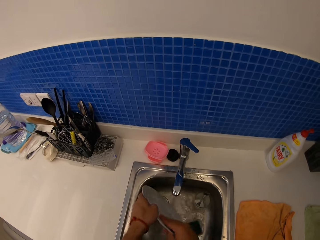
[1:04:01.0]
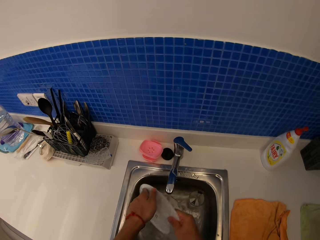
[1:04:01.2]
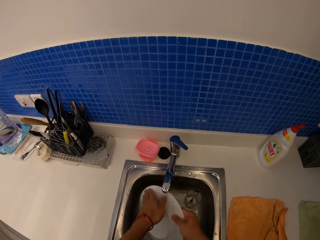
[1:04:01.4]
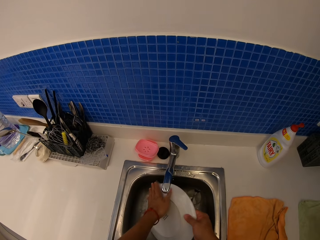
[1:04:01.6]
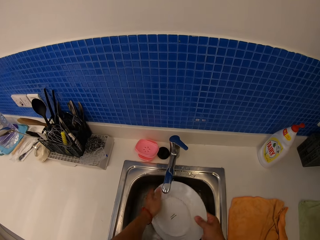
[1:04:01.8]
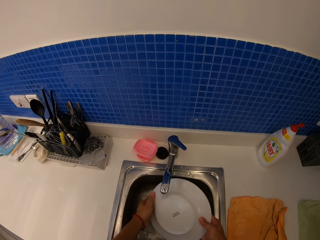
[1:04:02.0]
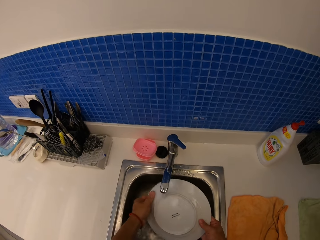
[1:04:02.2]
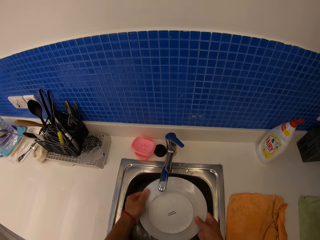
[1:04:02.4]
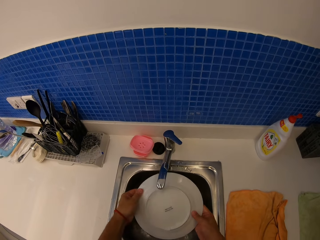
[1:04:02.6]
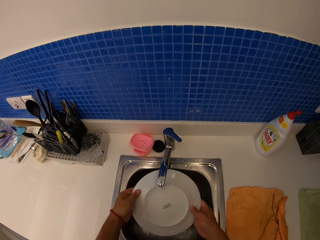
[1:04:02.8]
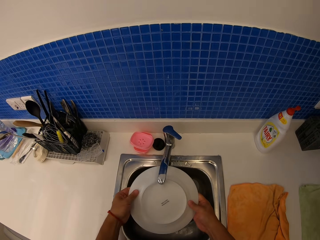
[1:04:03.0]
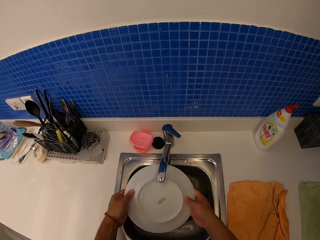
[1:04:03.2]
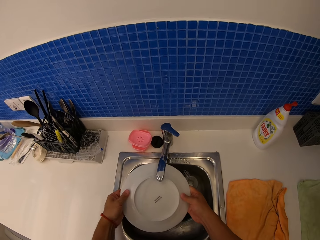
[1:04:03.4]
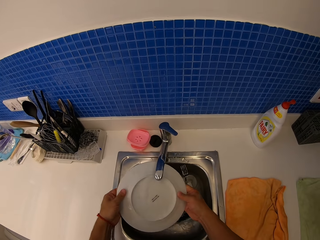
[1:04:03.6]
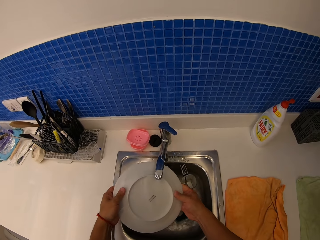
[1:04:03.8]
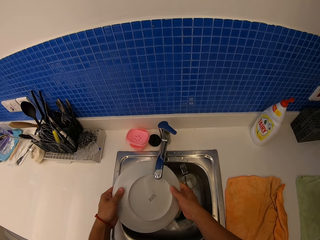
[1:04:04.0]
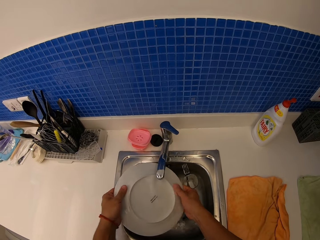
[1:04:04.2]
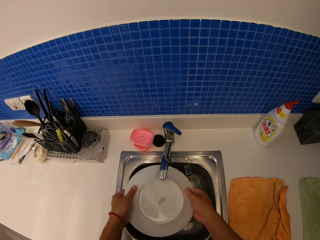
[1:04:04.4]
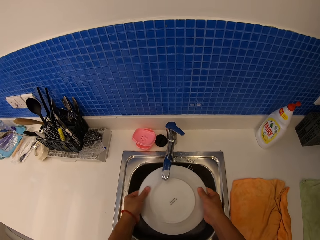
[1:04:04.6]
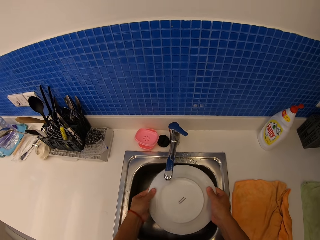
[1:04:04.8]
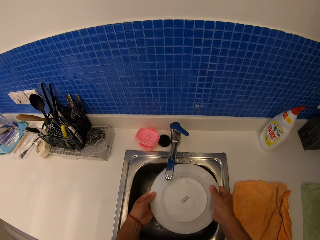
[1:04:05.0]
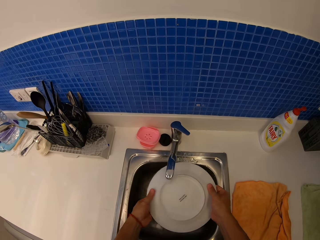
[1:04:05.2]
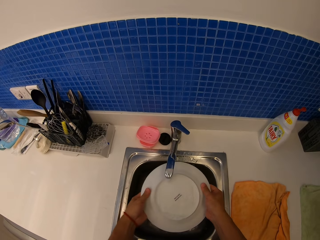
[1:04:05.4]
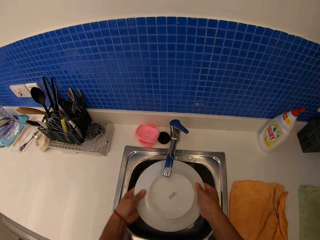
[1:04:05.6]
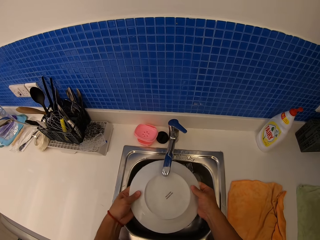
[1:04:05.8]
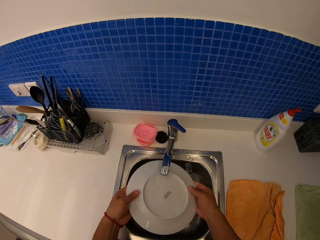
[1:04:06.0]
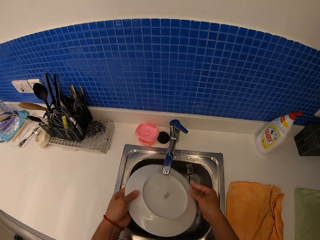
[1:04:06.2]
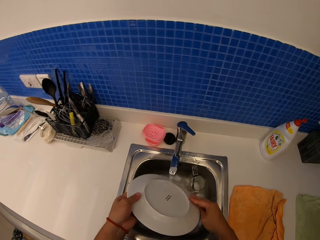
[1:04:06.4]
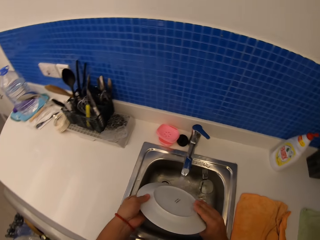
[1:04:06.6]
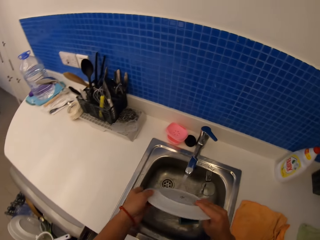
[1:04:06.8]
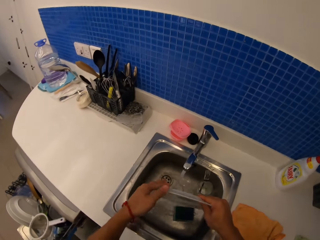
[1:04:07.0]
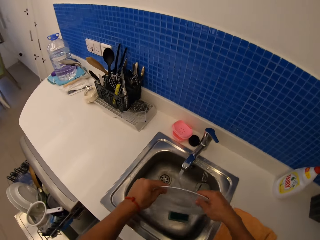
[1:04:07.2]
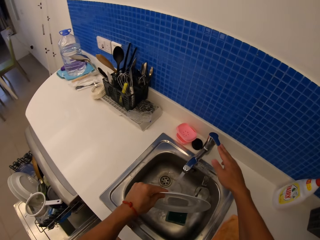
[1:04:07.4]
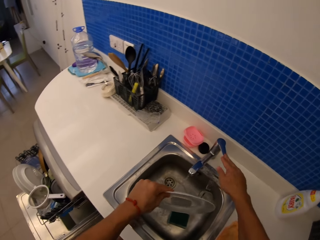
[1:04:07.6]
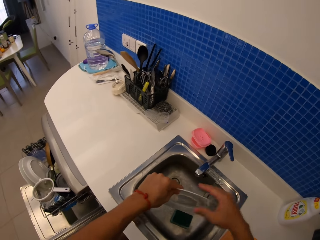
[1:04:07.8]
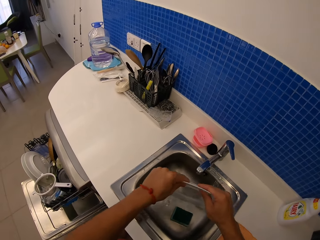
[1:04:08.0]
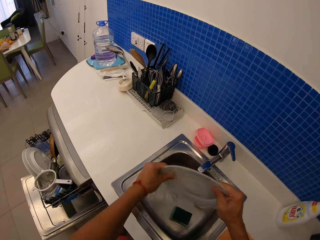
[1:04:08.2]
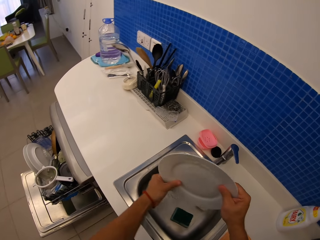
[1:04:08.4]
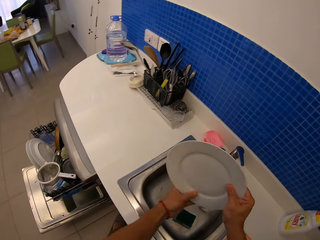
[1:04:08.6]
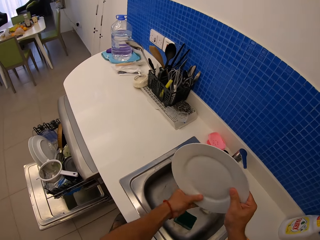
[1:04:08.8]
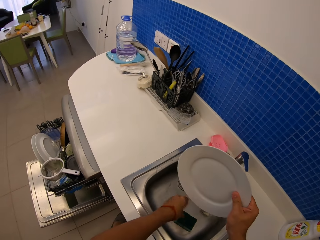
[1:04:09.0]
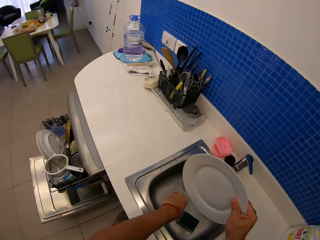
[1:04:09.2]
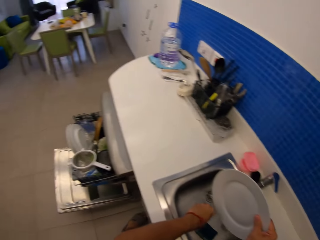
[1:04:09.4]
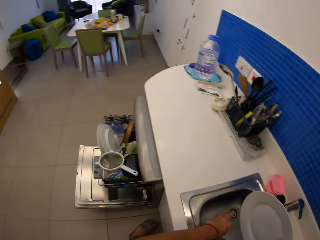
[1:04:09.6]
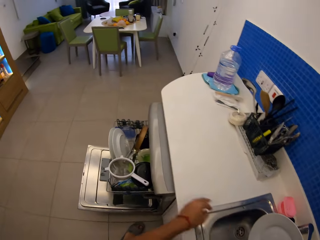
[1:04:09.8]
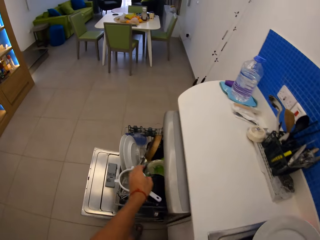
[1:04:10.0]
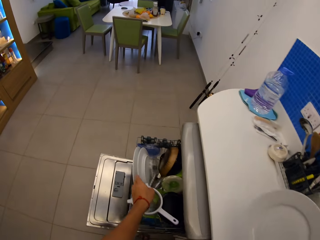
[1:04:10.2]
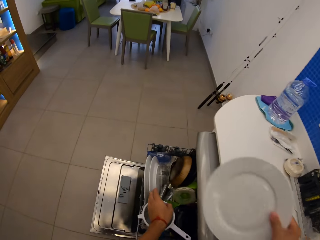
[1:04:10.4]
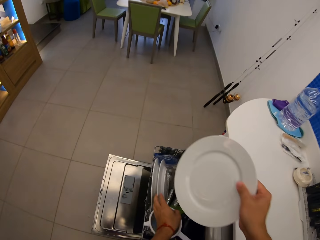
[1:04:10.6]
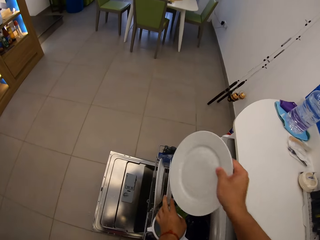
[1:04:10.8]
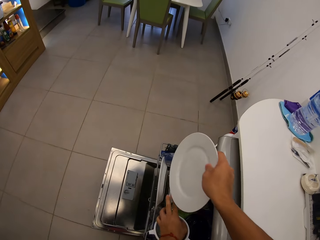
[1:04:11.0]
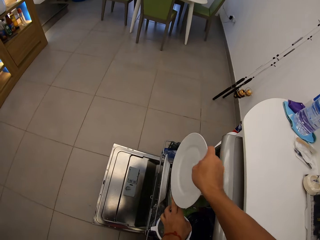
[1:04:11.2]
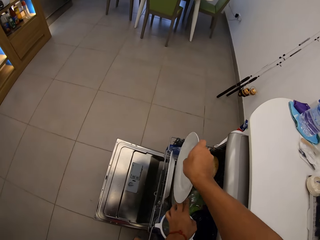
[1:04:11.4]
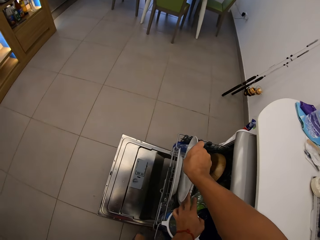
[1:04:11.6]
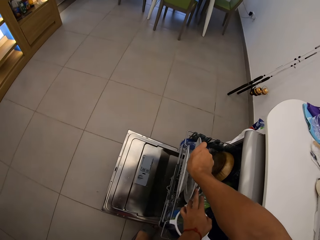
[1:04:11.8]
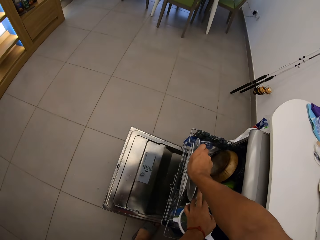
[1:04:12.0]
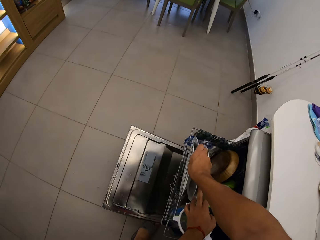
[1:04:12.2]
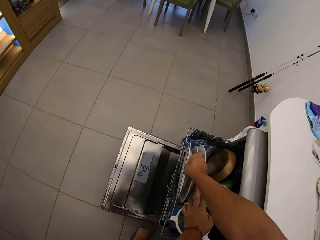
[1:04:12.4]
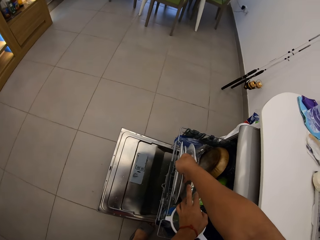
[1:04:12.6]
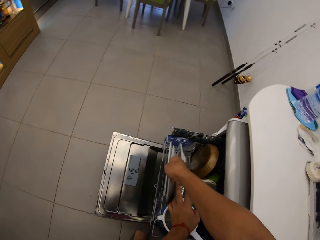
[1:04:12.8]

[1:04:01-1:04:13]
The camera wearer closes the tap water. They hold plates. They put a plate in the plate rack.

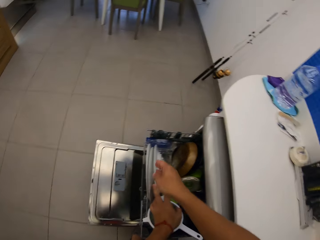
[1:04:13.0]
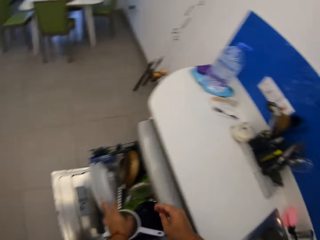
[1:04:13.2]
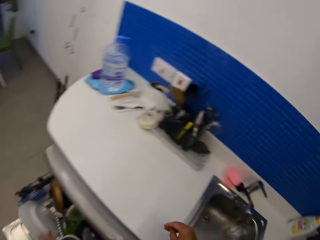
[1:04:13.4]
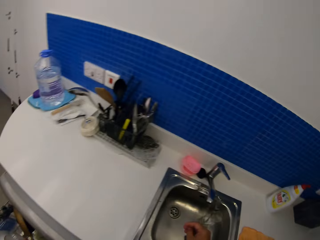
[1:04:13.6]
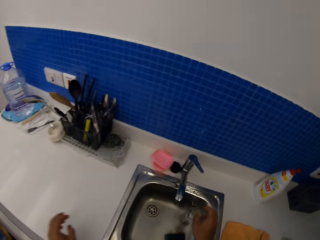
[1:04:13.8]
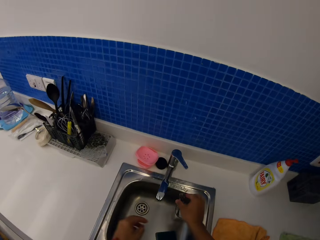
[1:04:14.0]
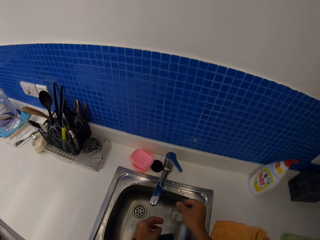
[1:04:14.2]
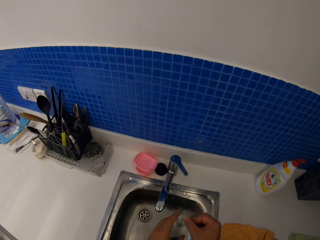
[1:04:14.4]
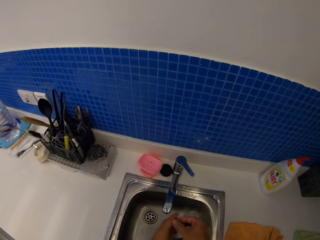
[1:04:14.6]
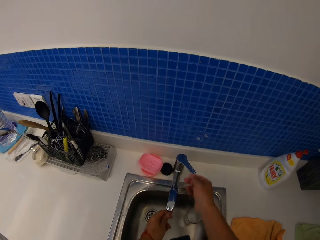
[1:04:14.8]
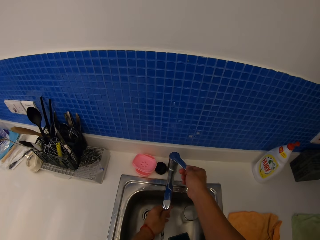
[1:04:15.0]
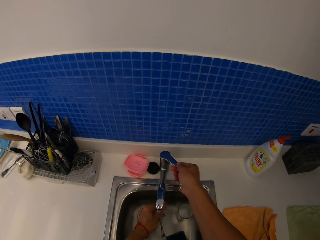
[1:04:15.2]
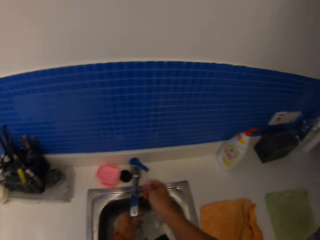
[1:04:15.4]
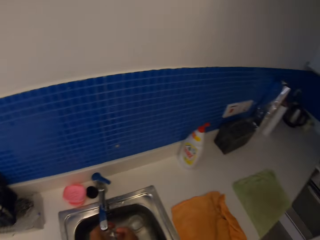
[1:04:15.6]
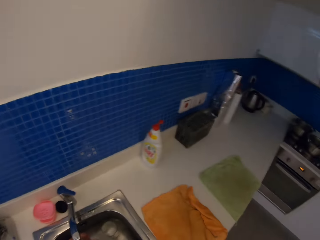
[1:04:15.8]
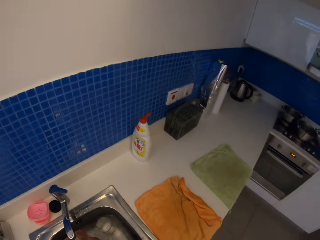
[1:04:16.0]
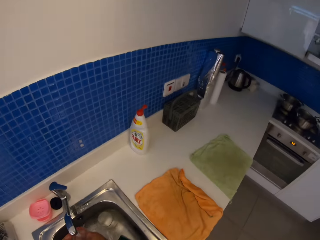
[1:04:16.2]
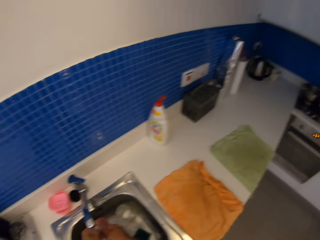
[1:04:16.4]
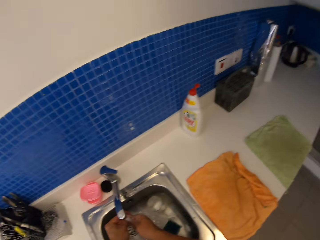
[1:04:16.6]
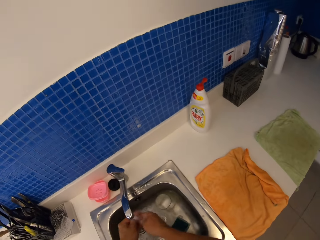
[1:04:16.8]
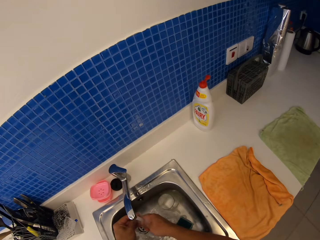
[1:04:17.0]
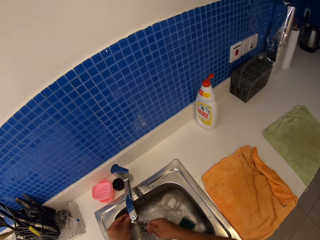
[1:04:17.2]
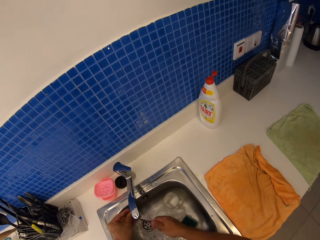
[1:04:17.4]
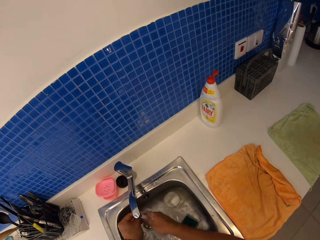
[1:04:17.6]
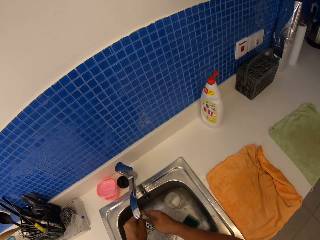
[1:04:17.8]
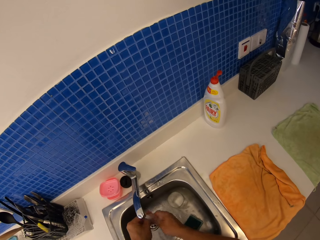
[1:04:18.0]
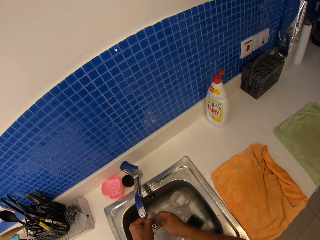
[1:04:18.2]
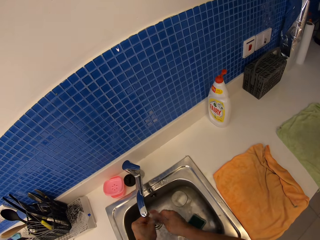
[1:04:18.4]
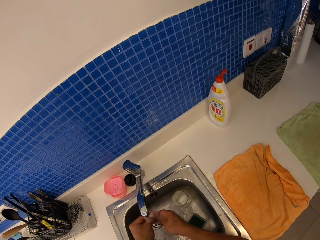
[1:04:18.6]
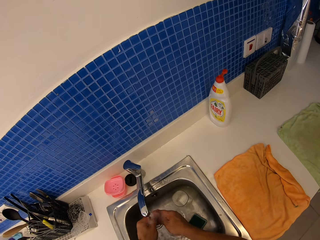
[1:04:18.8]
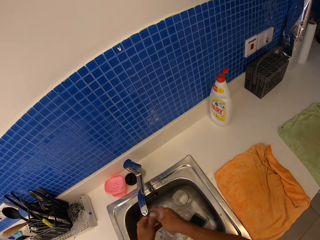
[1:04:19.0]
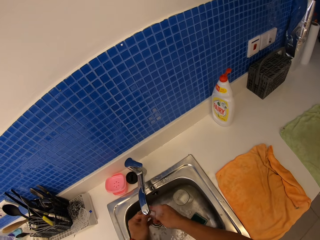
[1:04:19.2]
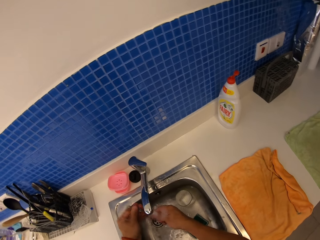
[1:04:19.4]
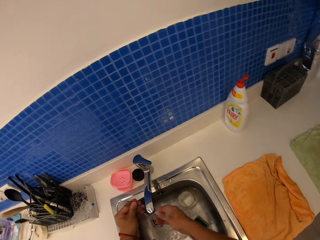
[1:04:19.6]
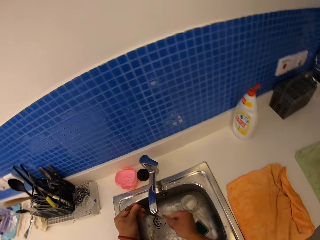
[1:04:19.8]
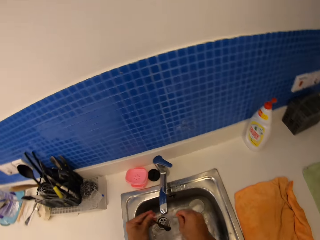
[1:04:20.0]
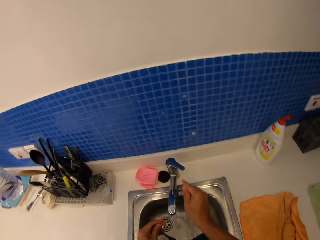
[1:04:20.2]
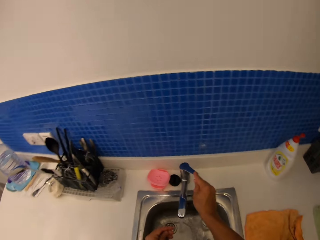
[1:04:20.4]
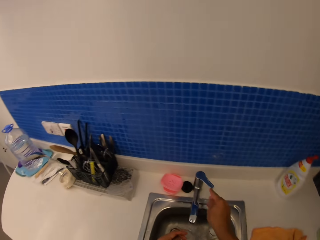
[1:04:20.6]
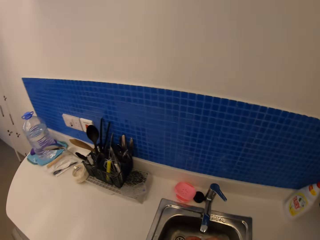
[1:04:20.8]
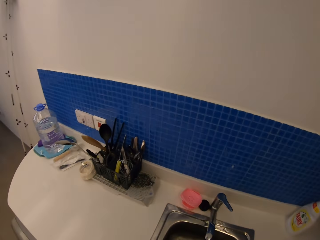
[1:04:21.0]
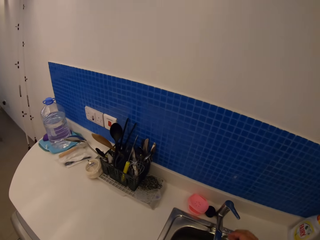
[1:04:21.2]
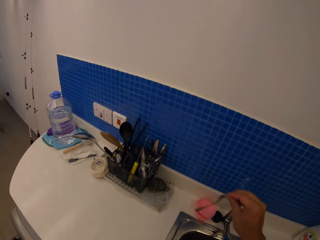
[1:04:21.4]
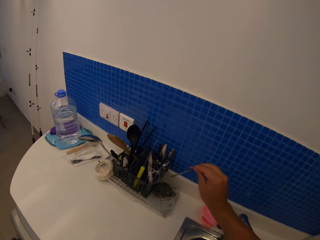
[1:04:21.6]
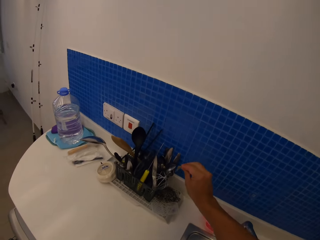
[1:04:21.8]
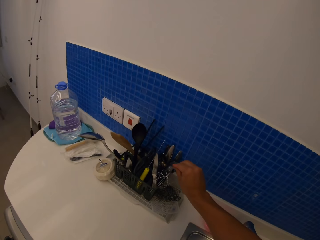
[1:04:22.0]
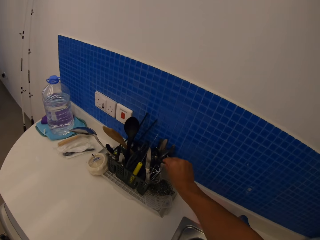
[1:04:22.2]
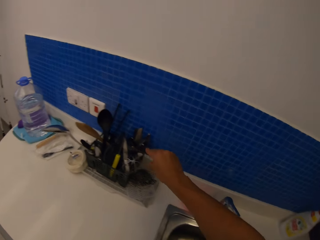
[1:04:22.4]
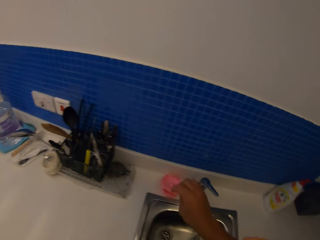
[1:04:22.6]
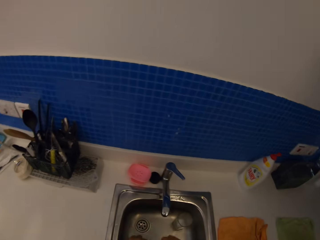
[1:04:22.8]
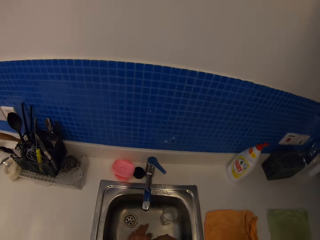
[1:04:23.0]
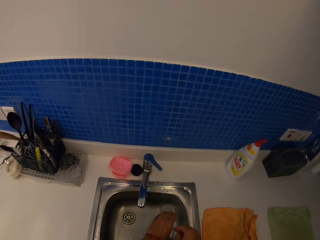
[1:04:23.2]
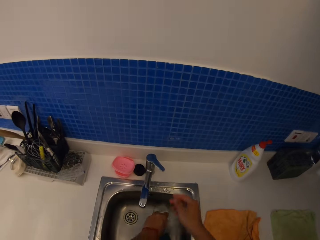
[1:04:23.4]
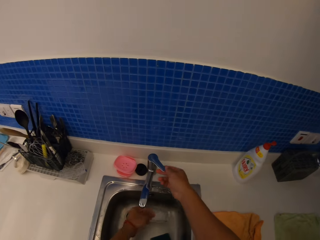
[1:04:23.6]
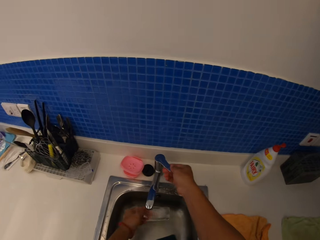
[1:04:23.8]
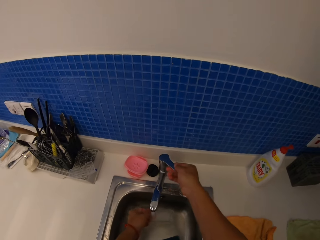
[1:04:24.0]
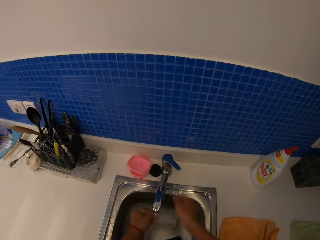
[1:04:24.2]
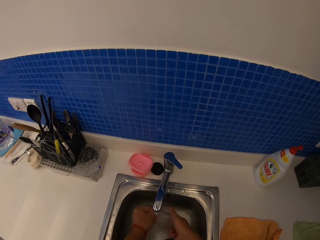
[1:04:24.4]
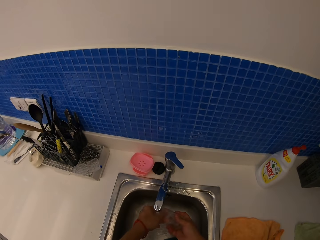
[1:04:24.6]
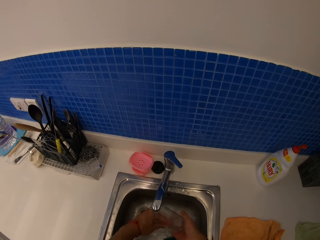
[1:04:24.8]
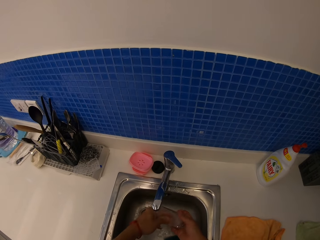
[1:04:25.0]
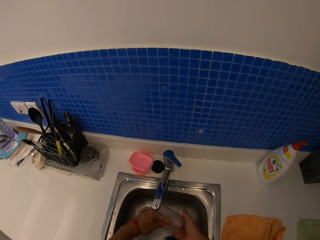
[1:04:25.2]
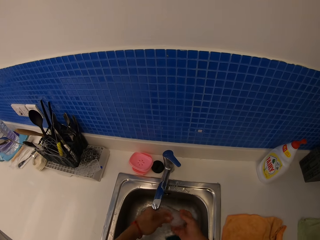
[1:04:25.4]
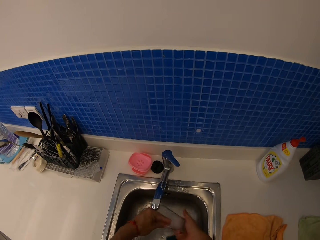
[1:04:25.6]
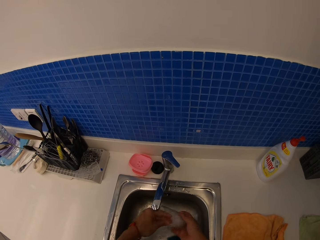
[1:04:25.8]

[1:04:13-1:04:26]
The camera wearer picks up the fork from the glass. They open the tap water. They wash the fork. They close the tap water. They put the fork on the spoon rests. They pick up a glass from the sink. They open the tap water. They wash the glass.
